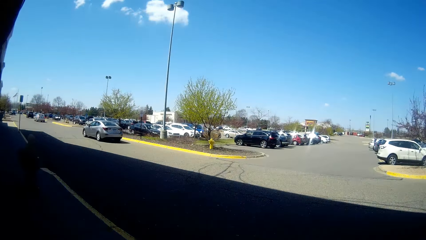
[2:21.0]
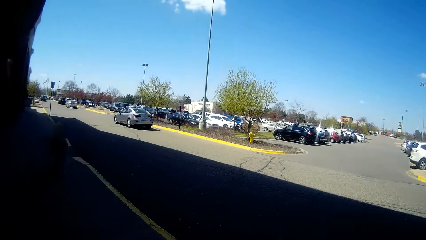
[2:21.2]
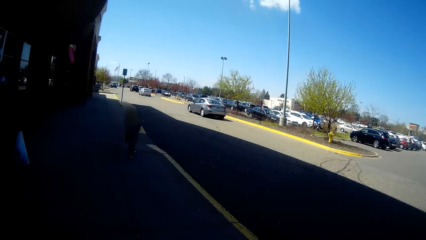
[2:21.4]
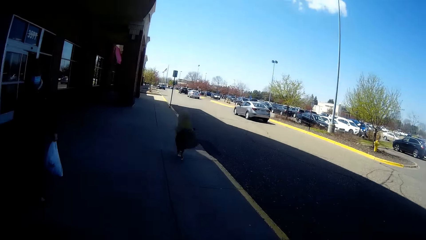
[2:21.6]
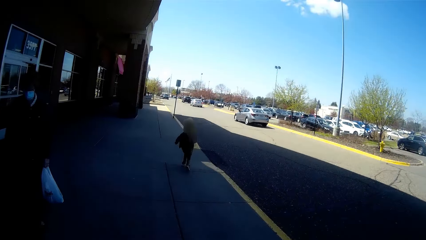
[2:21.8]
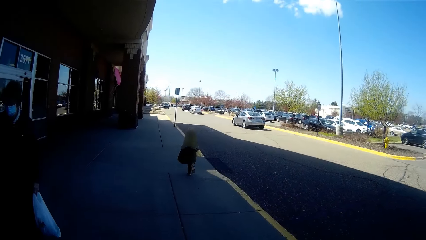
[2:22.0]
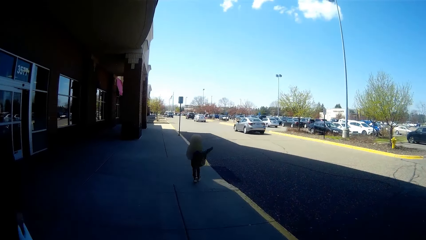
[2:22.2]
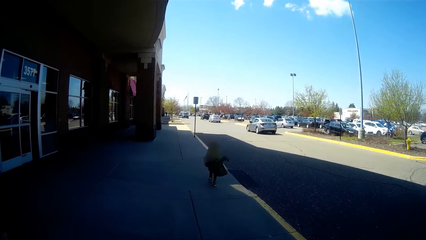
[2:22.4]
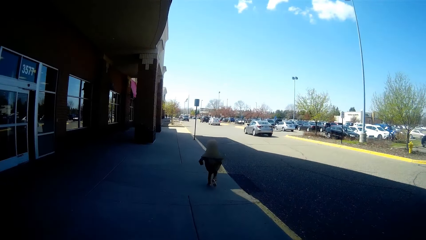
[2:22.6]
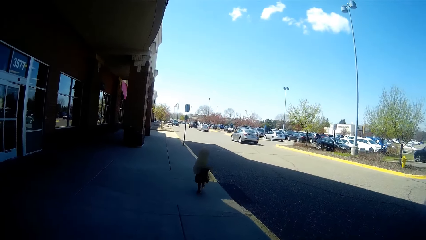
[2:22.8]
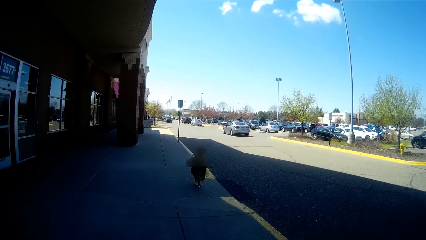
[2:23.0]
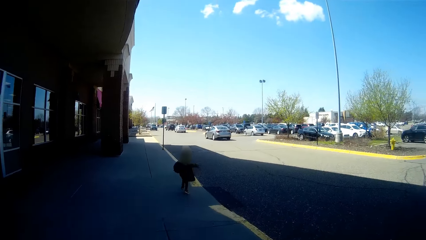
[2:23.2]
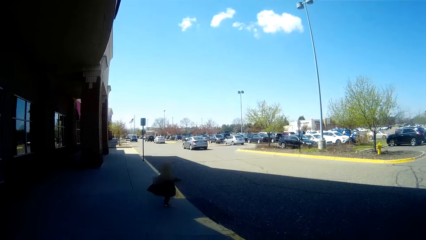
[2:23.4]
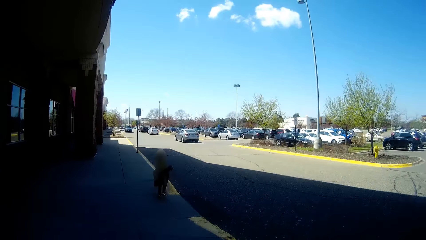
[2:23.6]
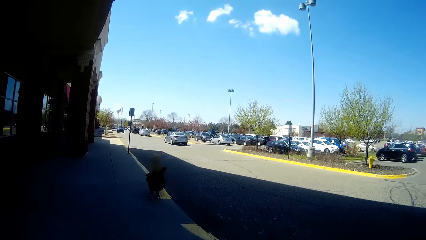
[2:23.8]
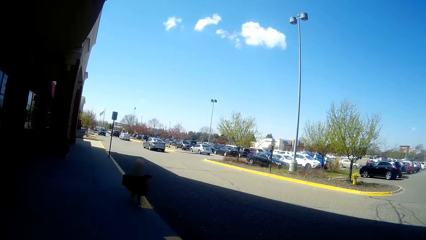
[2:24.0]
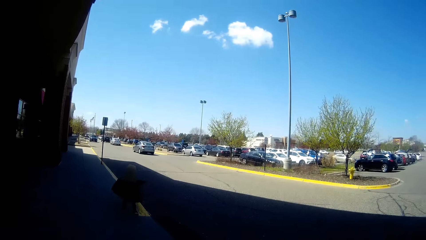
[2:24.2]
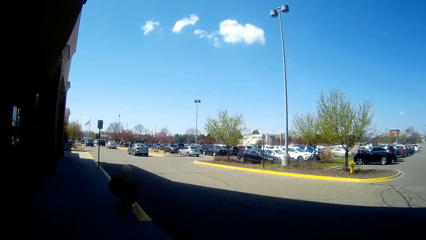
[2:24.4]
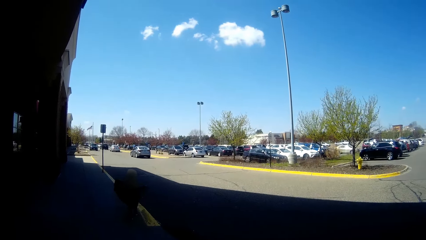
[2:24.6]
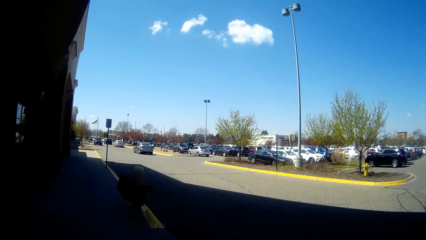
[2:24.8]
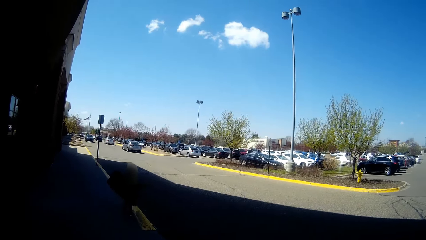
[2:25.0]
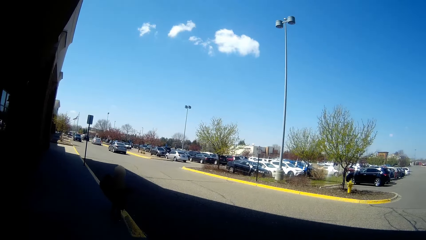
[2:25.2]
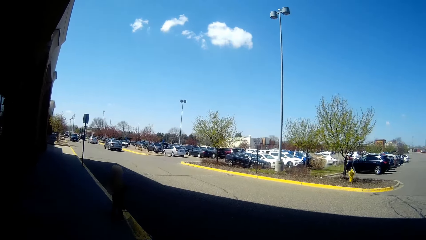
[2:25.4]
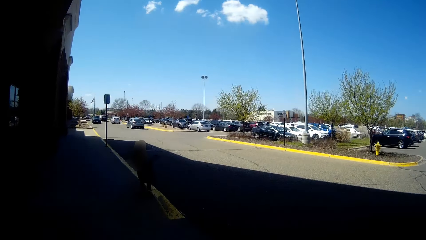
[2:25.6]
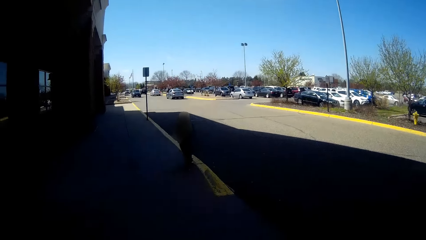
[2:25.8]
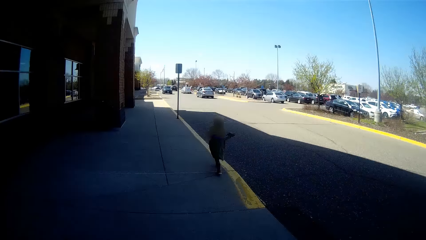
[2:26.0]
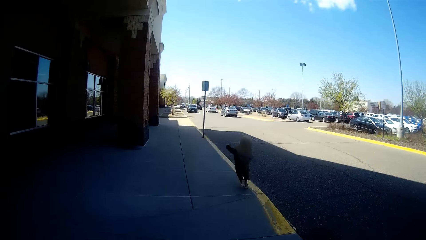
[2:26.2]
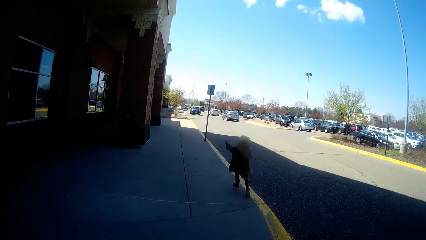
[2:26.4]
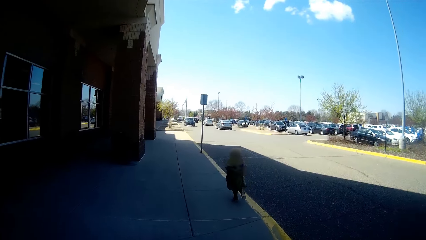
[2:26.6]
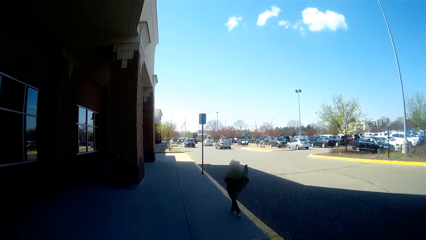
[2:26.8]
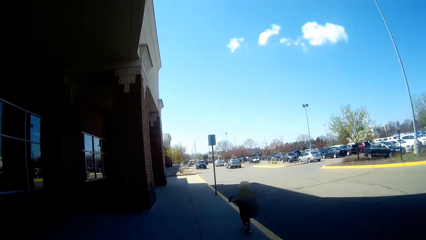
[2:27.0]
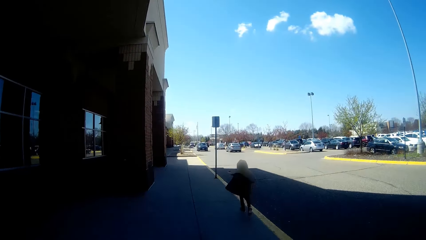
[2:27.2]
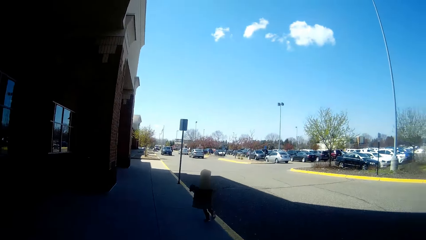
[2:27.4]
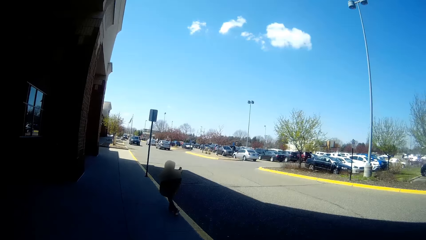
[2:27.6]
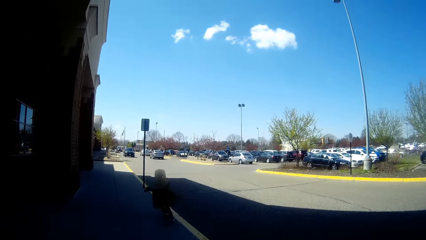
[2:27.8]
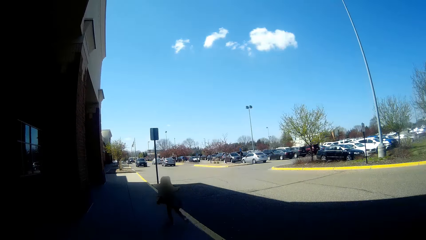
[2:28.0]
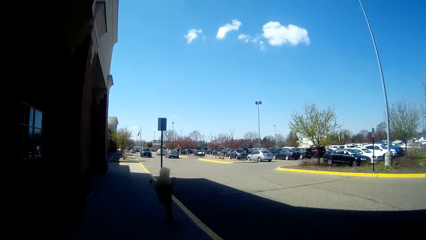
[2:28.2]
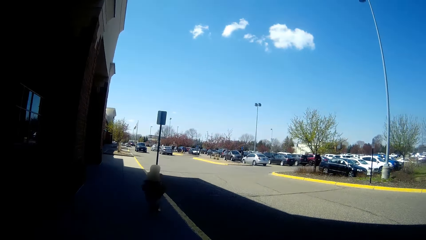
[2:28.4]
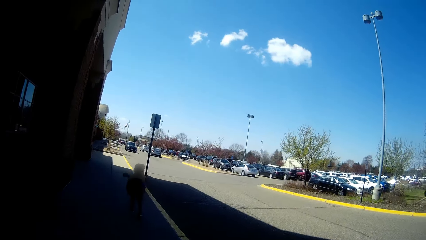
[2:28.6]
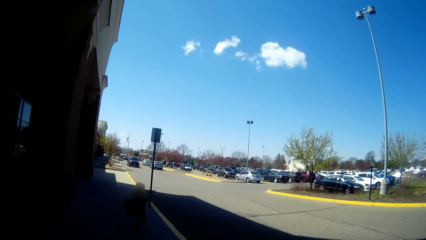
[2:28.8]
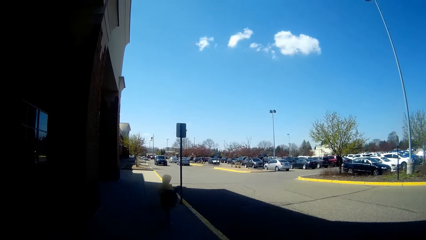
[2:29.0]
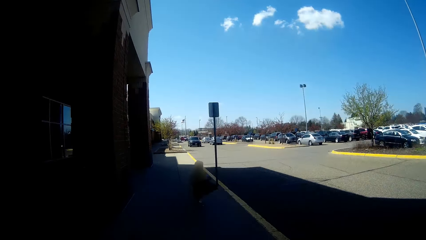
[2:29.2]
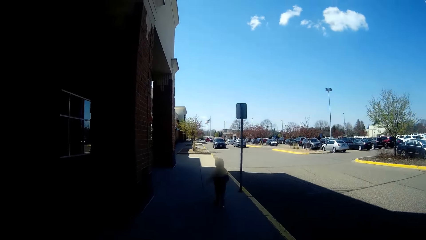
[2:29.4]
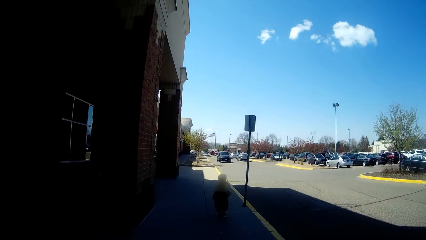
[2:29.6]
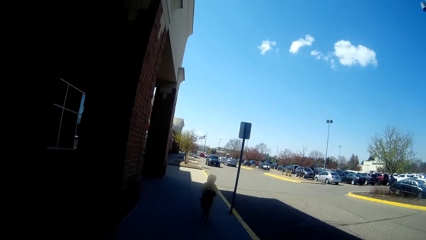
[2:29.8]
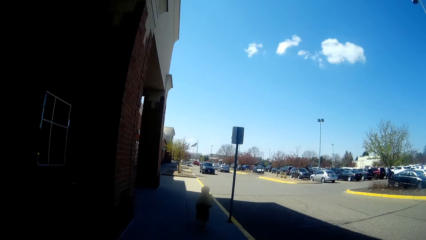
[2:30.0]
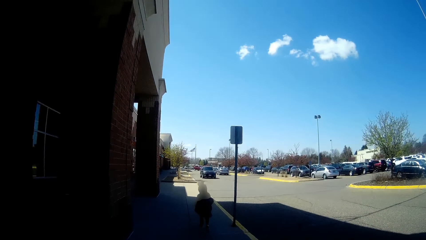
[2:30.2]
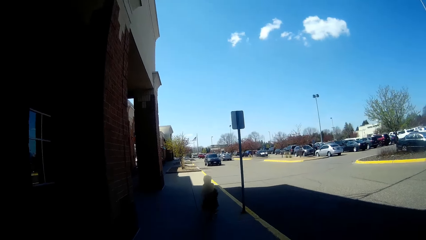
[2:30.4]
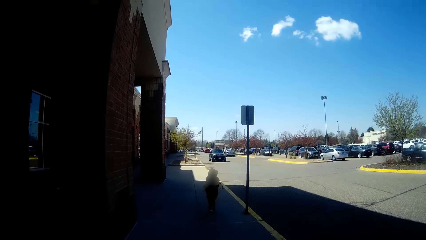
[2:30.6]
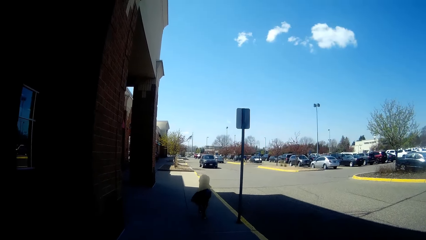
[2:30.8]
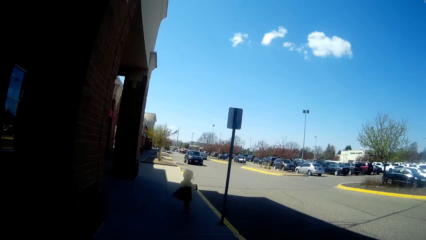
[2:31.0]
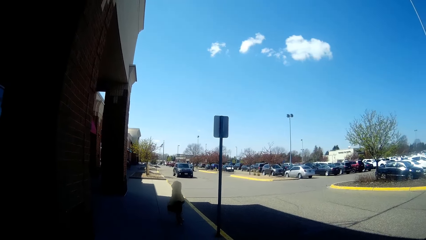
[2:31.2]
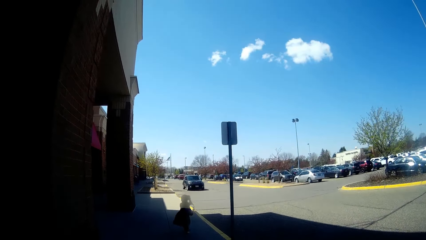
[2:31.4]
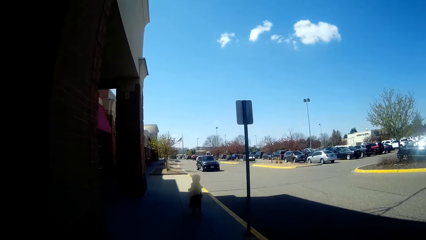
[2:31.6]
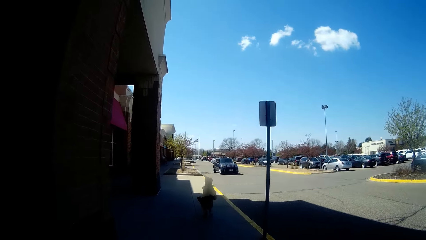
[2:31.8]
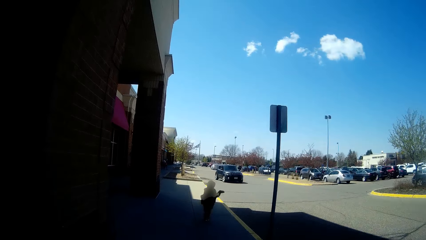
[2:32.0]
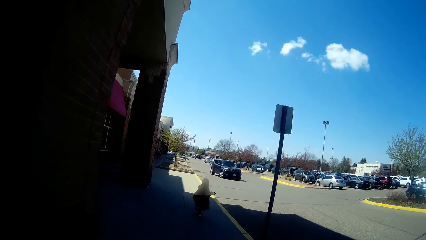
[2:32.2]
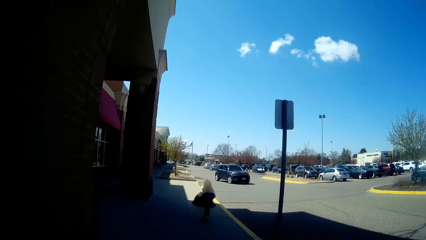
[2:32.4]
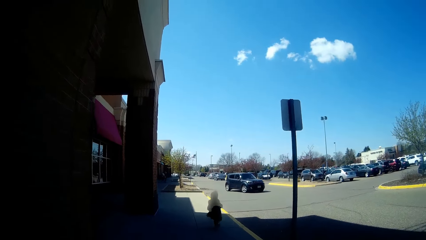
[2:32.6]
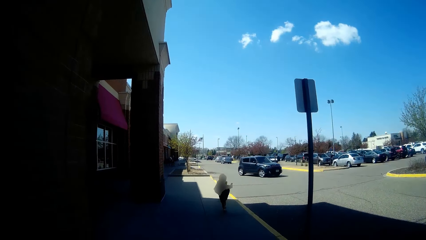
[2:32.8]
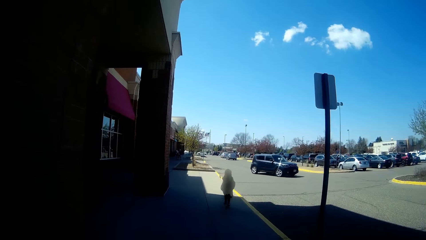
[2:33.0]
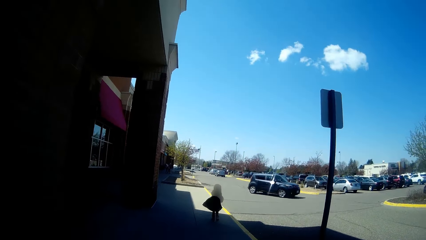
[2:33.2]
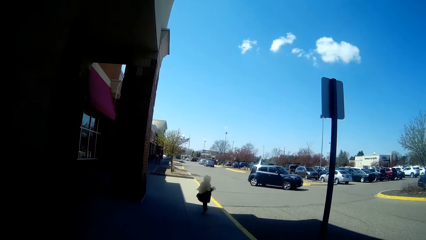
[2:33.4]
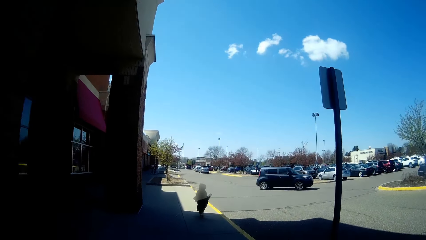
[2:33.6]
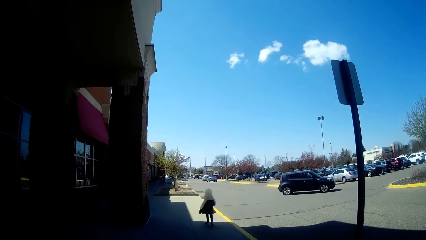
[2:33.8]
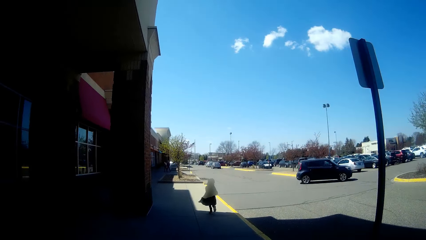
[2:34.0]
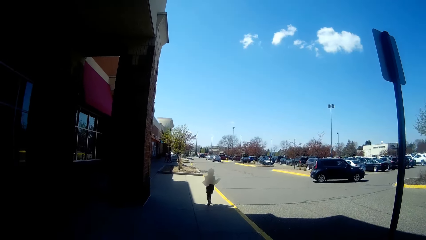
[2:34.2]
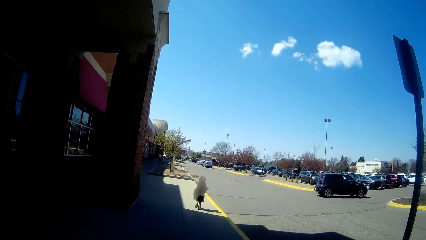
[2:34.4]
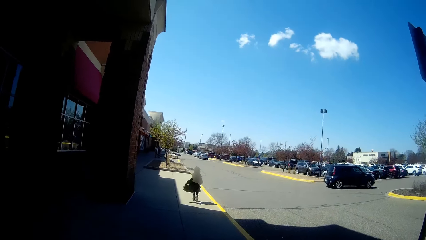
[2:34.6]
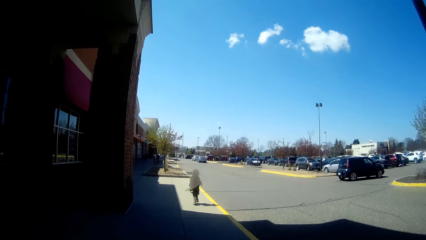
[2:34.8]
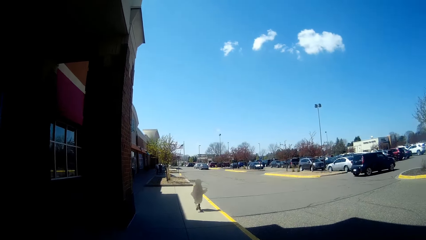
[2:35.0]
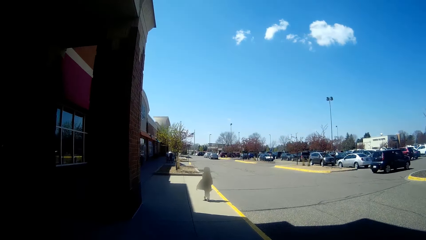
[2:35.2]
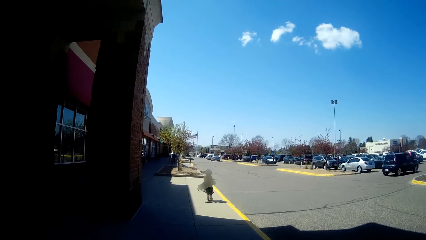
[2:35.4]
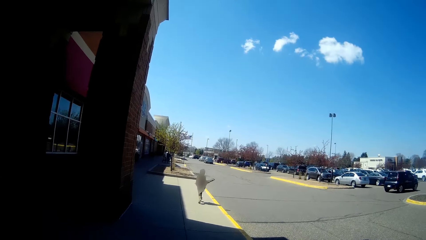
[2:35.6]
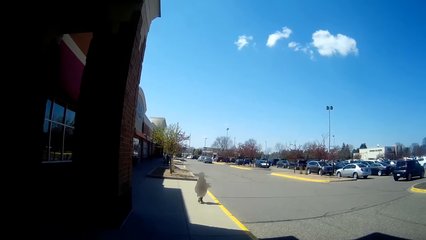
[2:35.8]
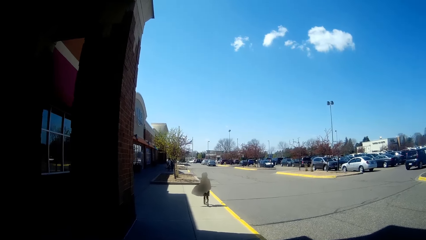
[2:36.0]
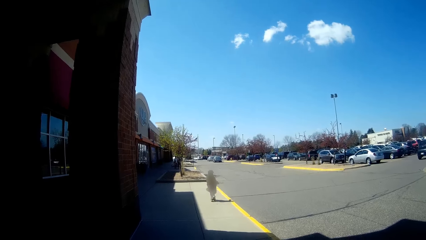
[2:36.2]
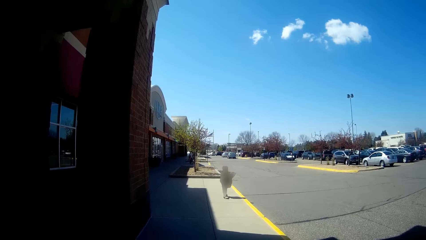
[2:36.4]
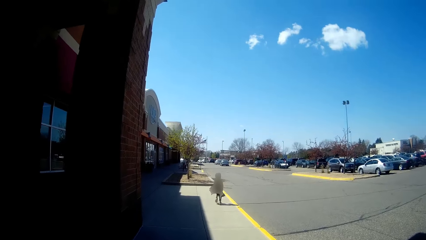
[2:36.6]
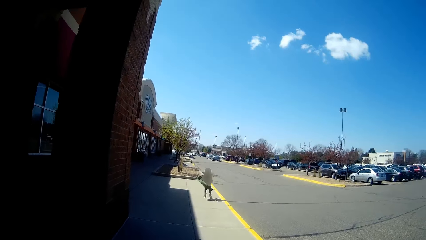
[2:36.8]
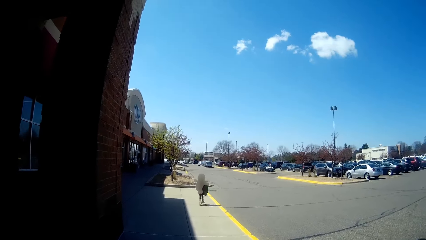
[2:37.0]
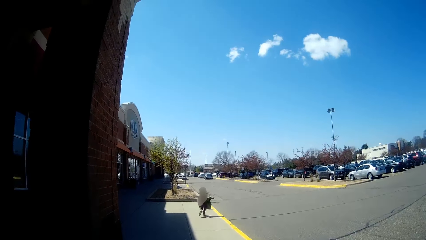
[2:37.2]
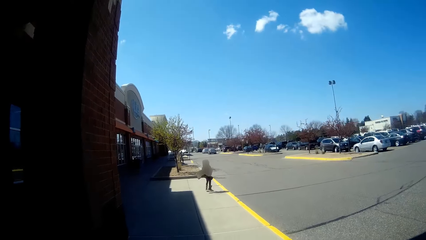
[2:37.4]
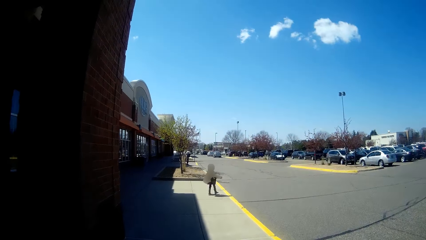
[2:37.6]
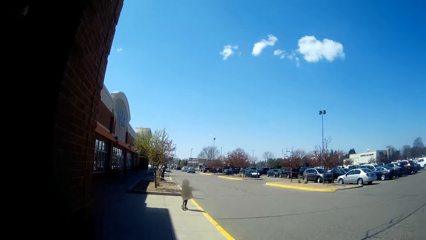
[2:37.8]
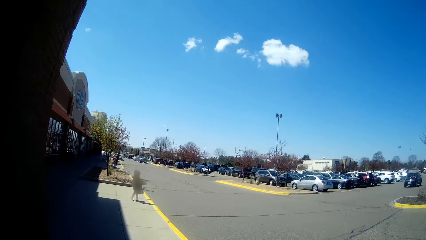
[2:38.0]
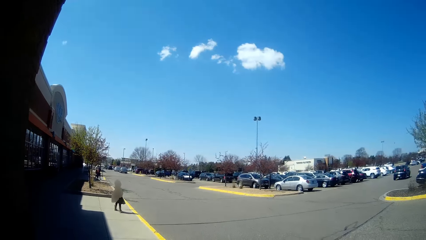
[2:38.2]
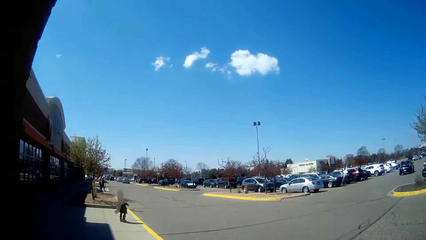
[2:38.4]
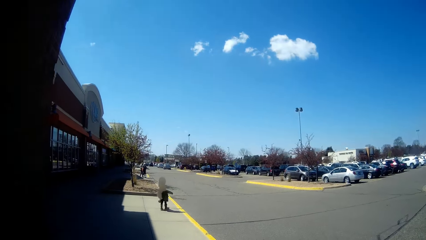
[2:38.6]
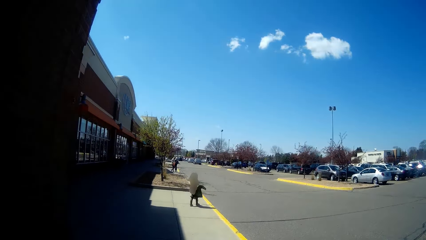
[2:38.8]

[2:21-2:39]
A man walks past the camera wearer.
